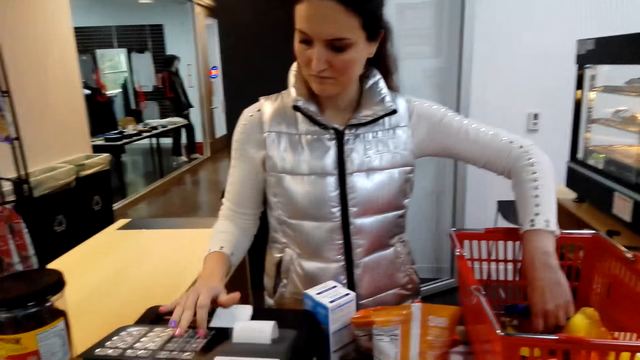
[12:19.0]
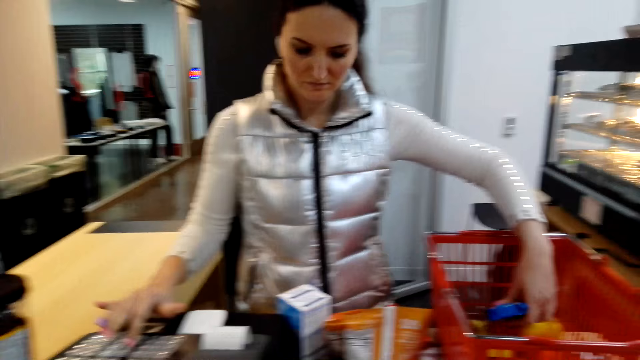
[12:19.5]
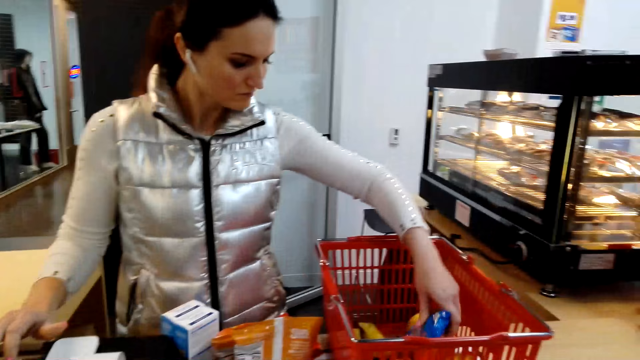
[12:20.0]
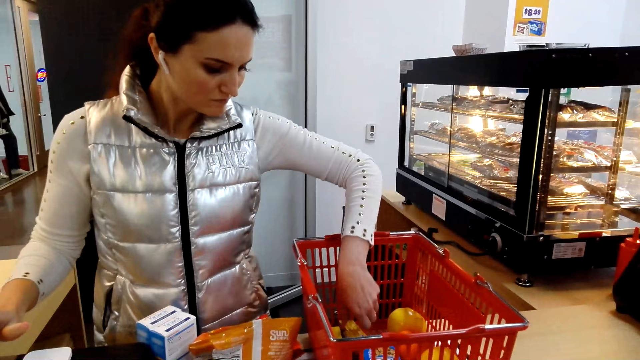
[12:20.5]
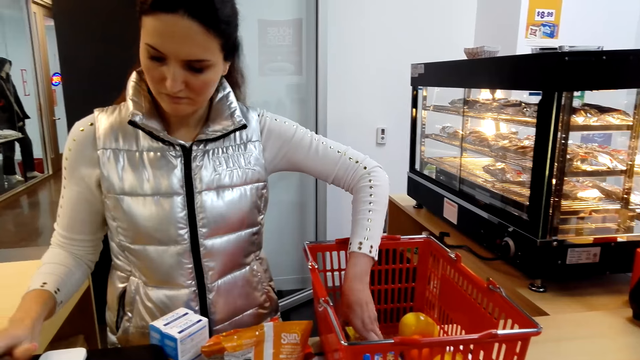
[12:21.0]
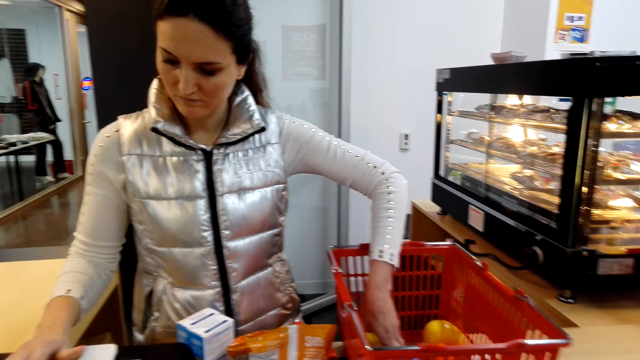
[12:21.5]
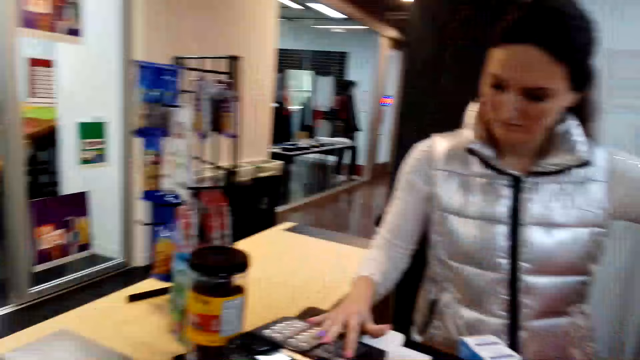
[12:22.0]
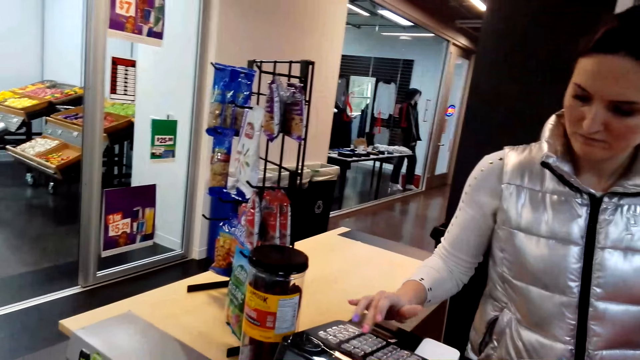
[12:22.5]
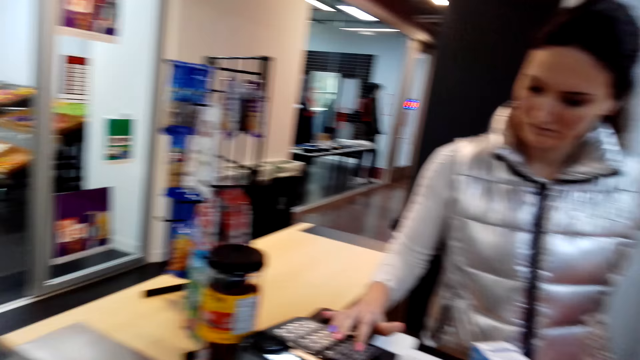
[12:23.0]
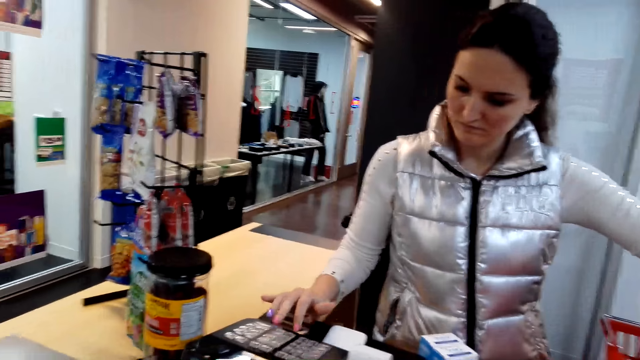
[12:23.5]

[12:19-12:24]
A woman moves items in the shopping basket, holds the items in the shopping basket and dials the buttons on the counter machine.

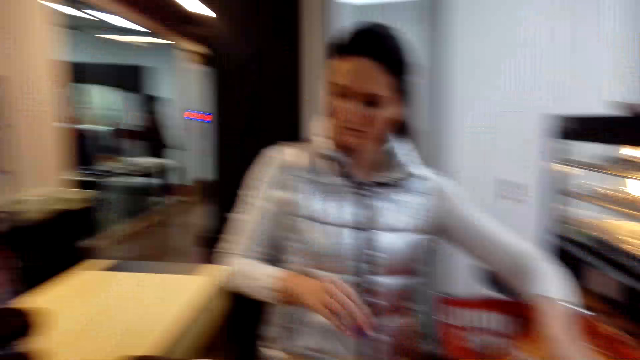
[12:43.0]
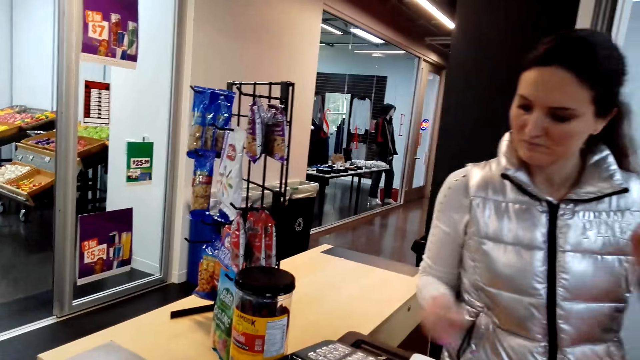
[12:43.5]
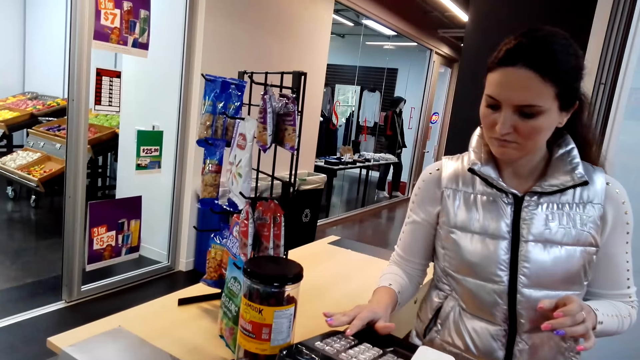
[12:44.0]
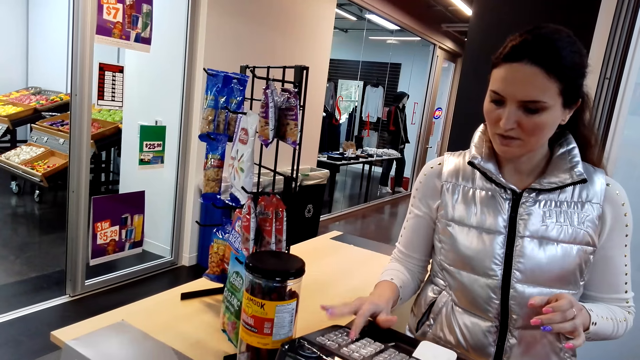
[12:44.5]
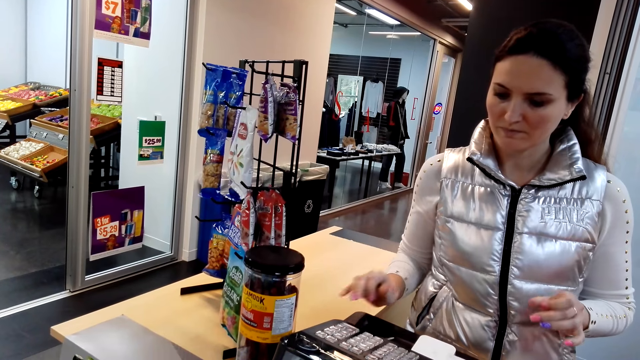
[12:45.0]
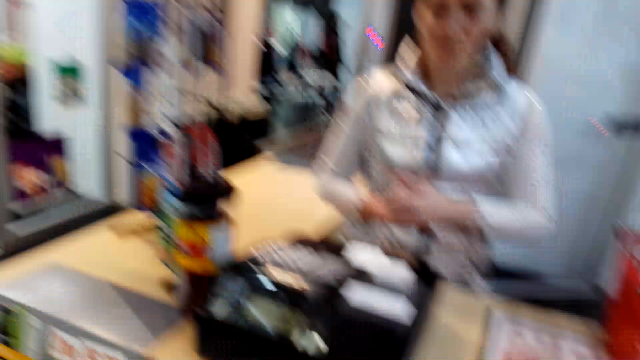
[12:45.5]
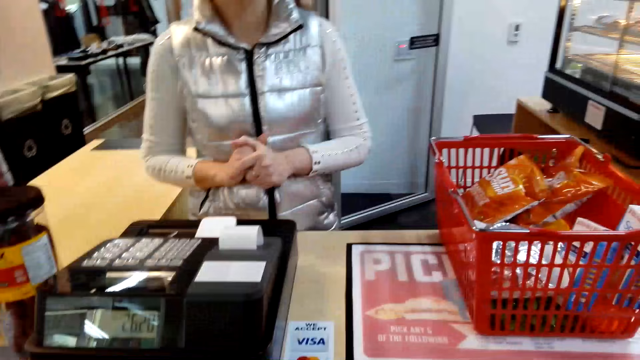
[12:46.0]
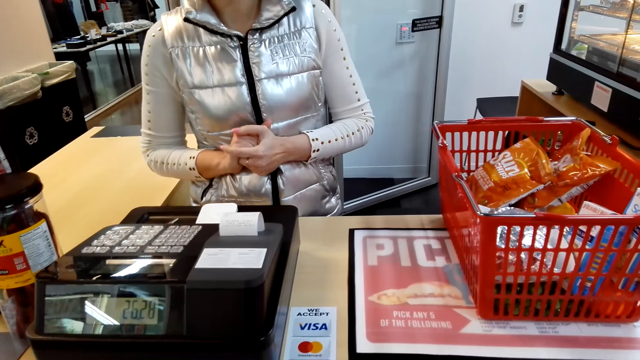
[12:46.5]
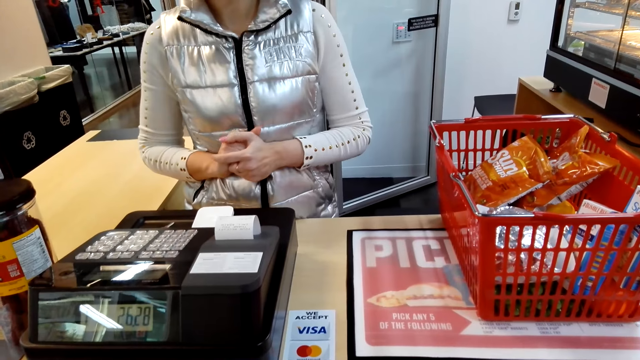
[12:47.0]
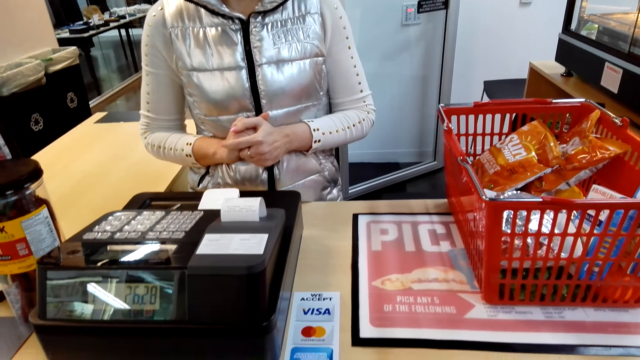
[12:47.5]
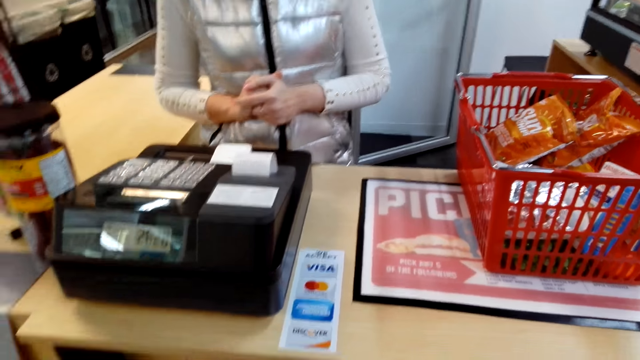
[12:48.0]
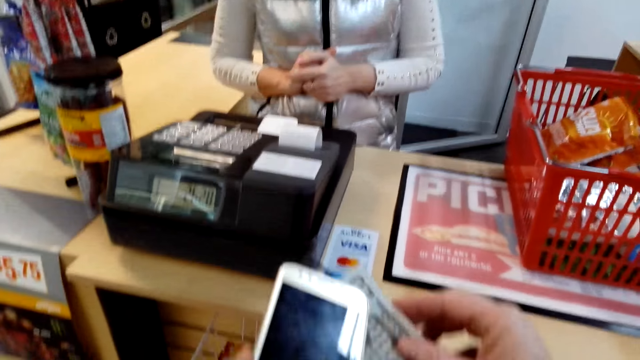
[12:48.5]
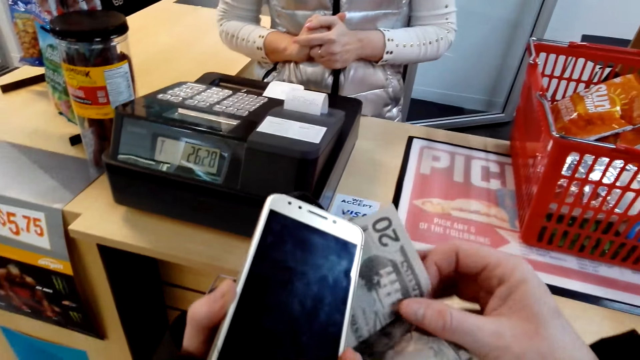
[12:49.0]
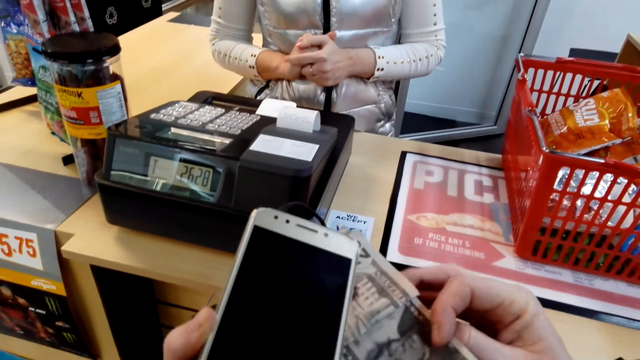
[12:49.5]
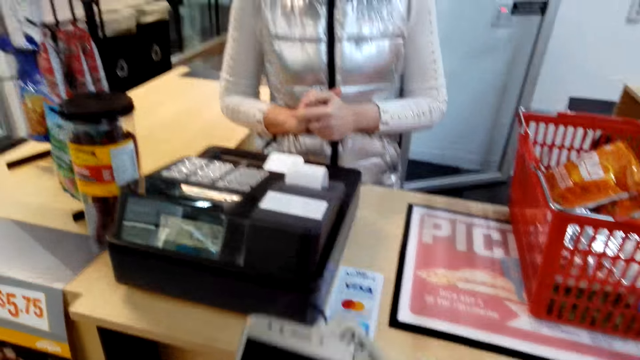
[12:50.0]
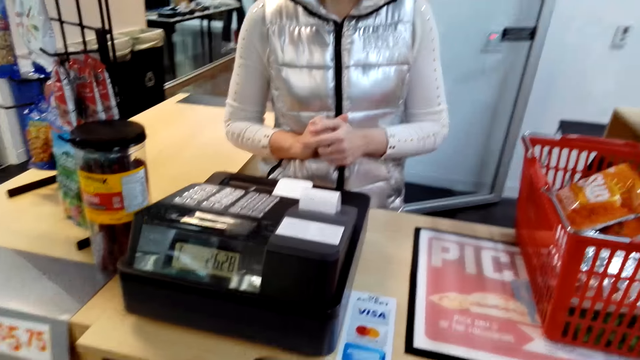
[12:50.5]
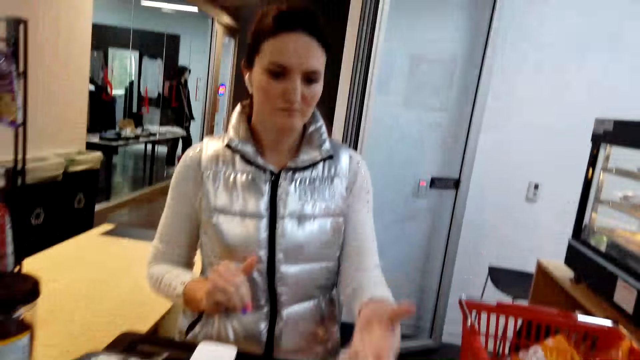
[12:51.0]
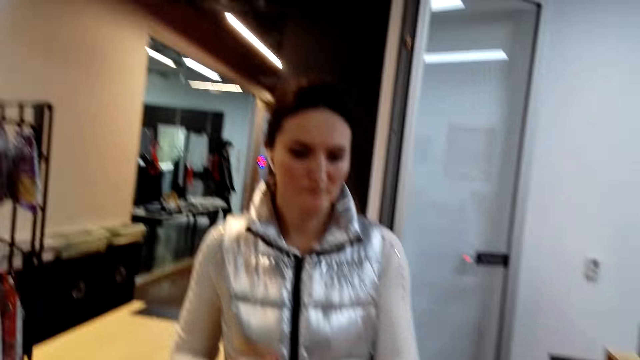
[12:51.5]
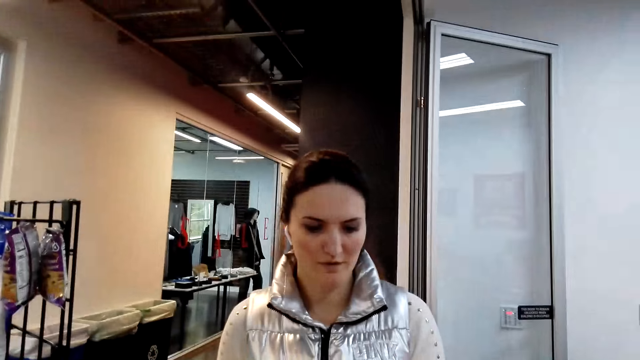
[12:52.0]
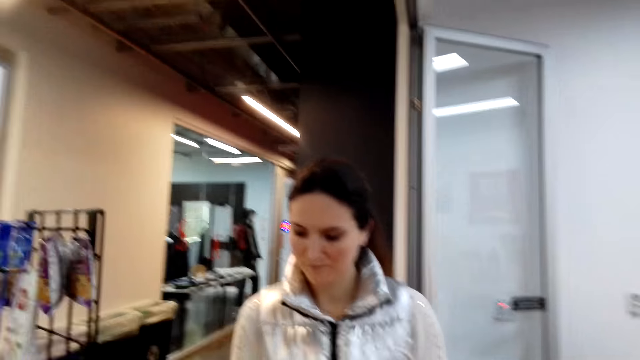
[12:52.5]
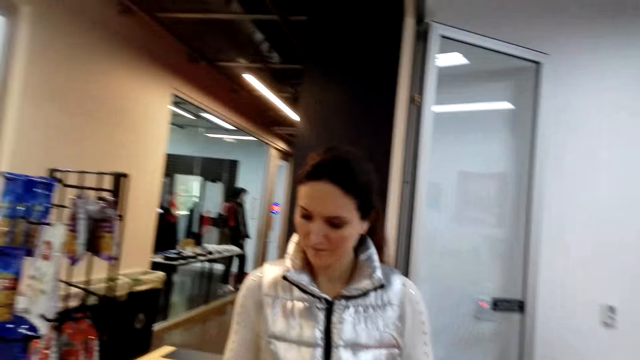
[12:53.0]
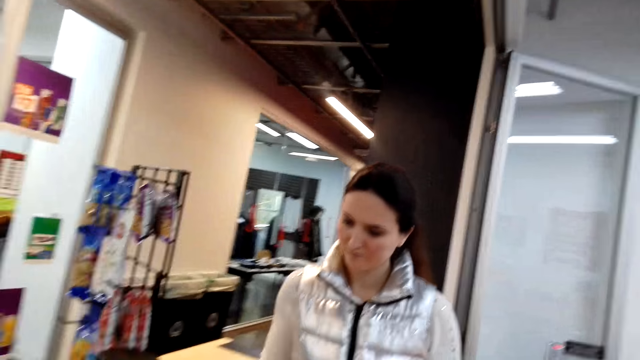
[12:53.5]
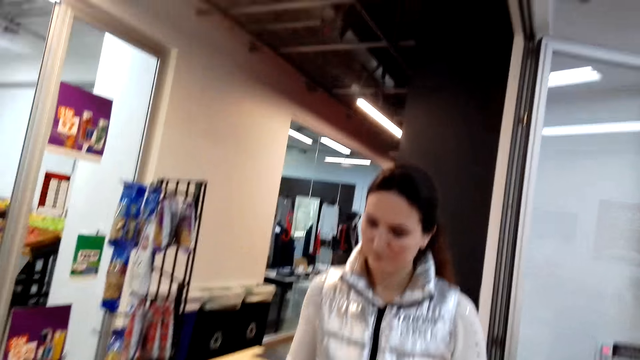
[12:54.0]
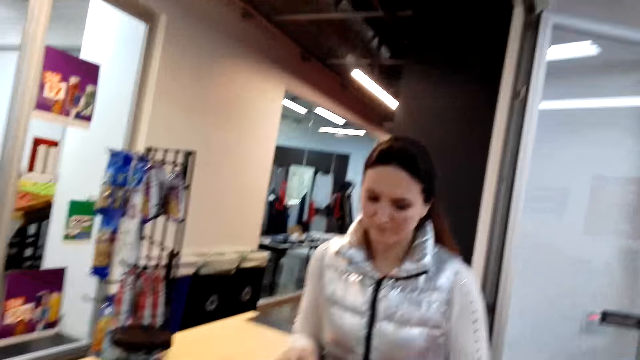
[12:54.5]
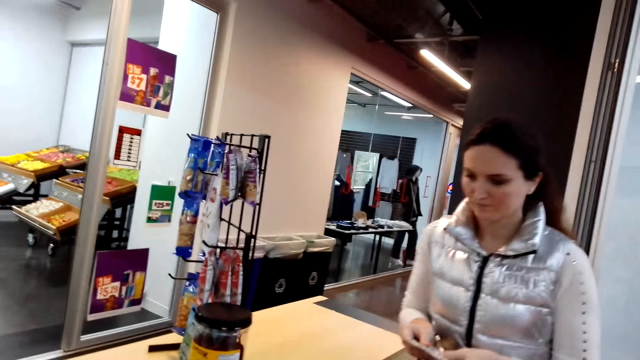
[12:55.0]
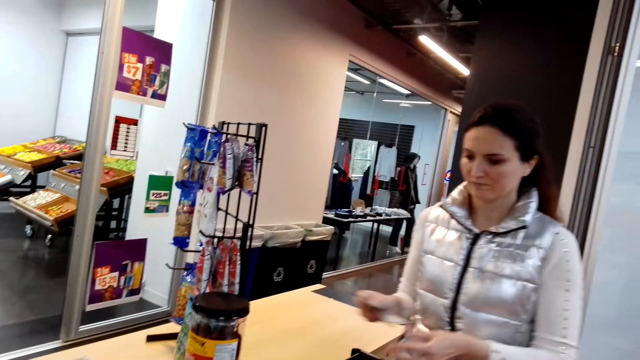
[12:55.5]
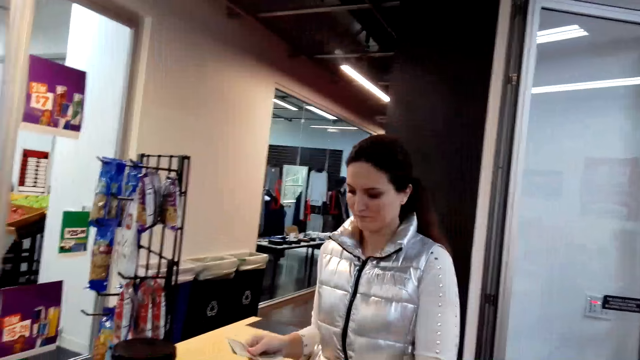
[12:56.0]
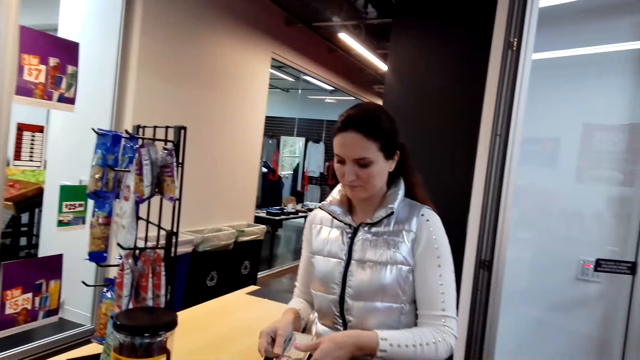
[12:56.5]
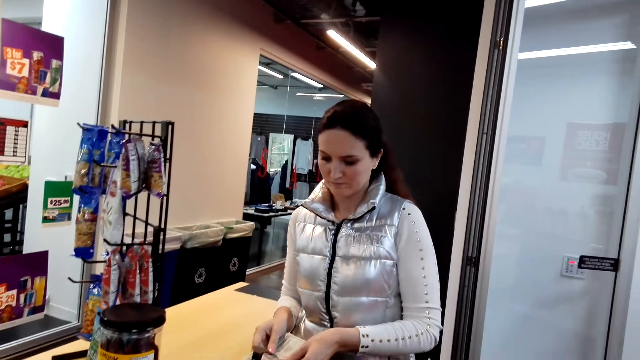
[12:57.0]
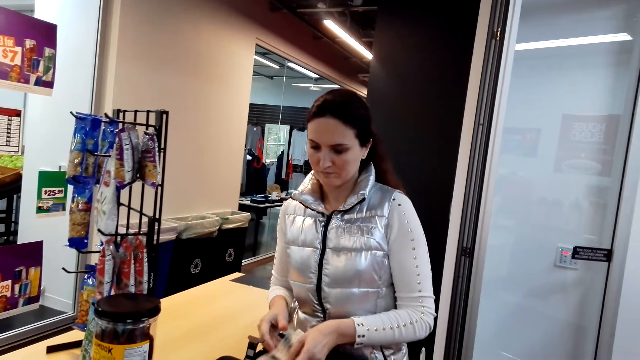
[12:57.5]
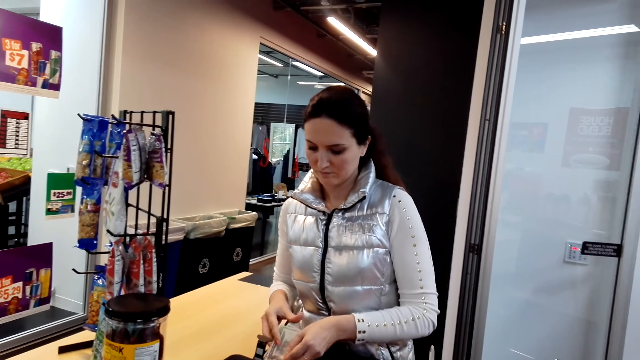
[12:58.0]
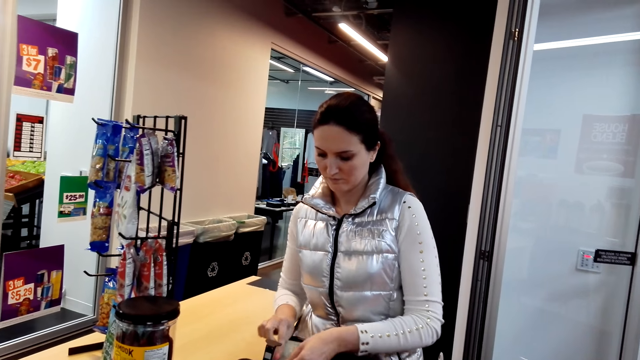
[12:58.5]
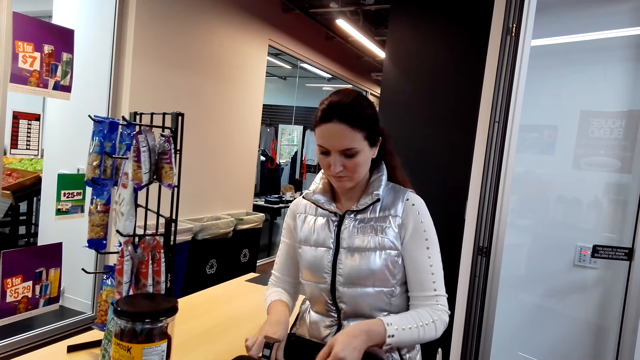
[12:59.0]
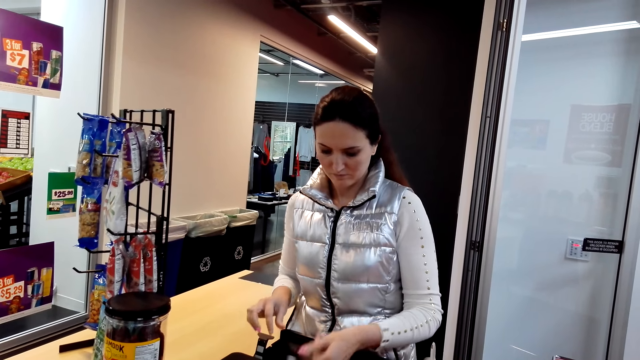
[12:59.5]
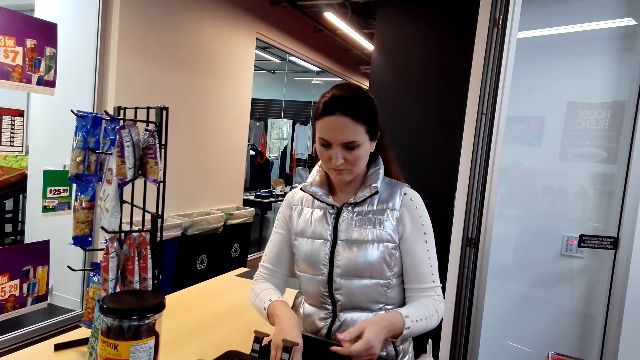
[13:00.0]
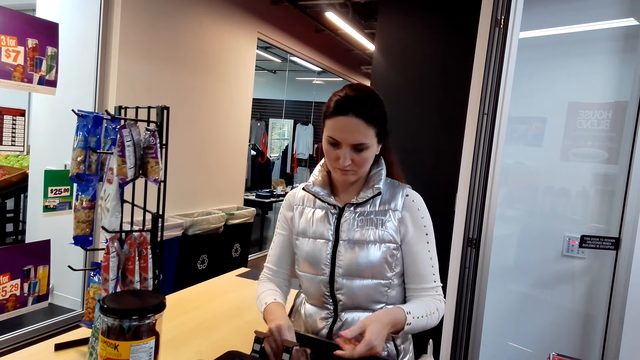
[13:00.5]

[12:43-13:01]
A woman dials the buttons on the counter machine and talks to the camera wearer. The camera wearer holds the phone. They hold the cash and count the cash. The woman holds the cash. The camera wearer pays the woman. The woman holds the card and puts the cash in the counter machine.
